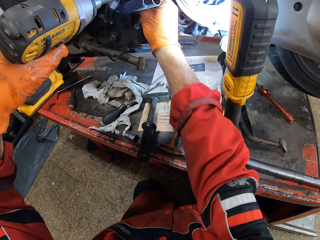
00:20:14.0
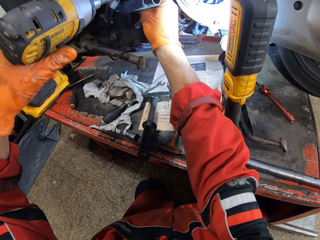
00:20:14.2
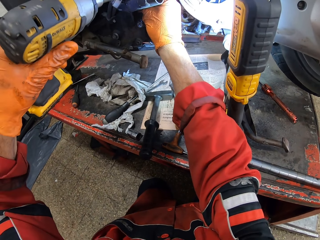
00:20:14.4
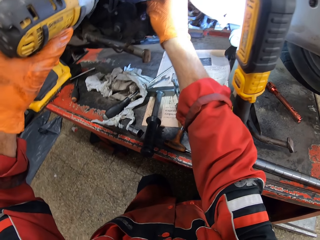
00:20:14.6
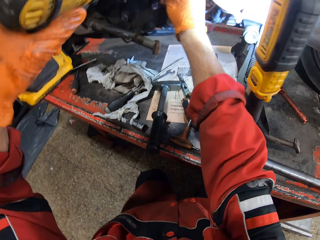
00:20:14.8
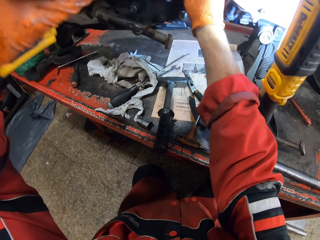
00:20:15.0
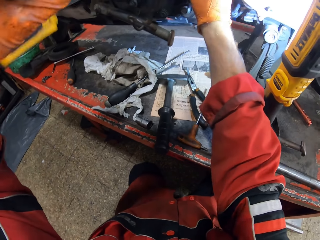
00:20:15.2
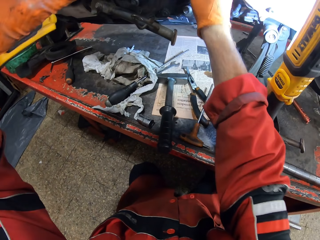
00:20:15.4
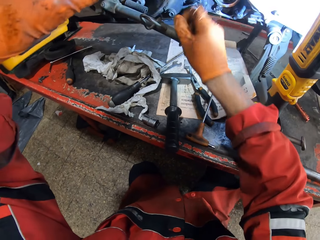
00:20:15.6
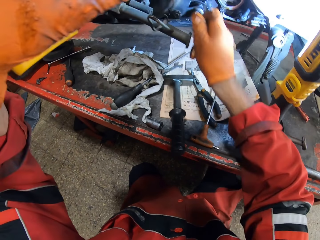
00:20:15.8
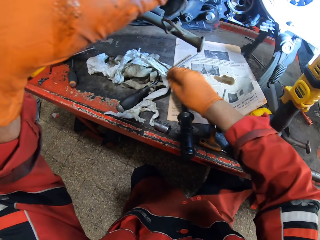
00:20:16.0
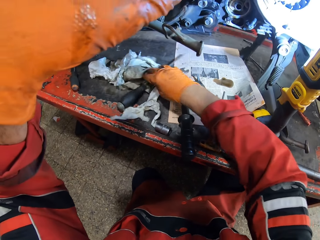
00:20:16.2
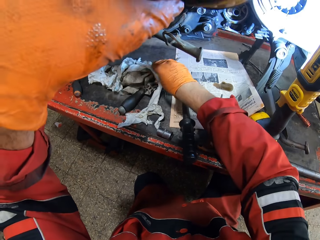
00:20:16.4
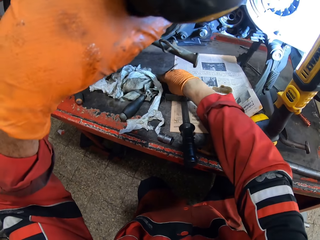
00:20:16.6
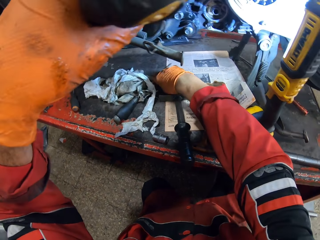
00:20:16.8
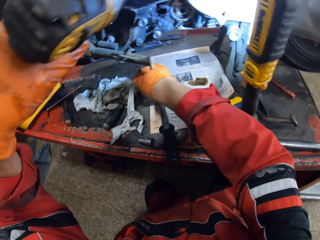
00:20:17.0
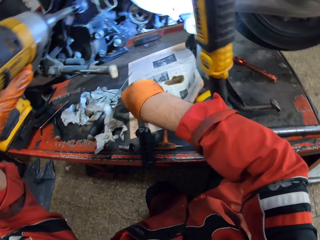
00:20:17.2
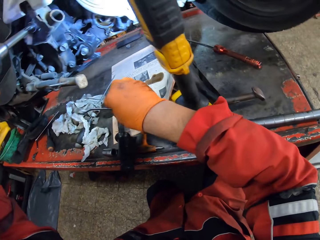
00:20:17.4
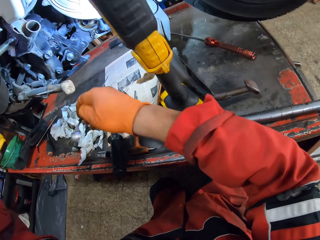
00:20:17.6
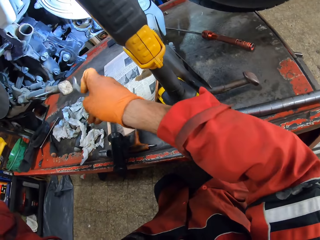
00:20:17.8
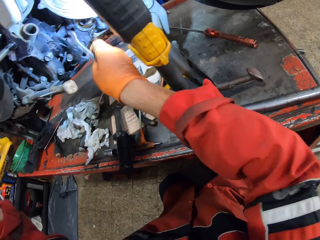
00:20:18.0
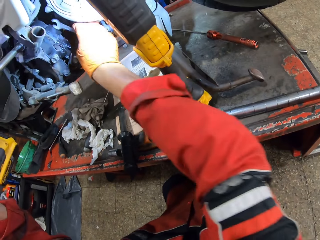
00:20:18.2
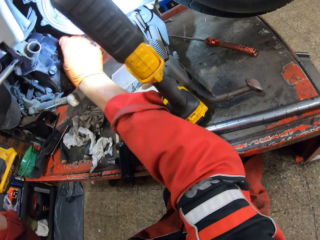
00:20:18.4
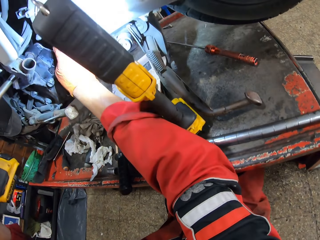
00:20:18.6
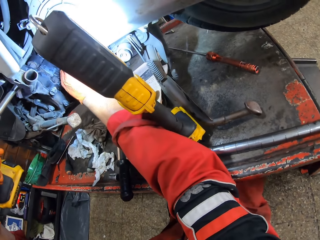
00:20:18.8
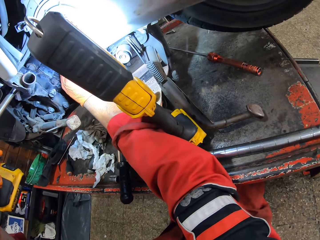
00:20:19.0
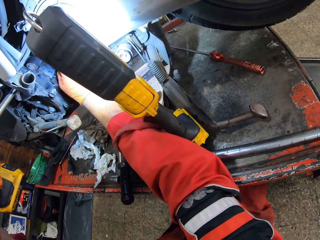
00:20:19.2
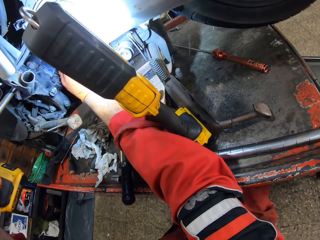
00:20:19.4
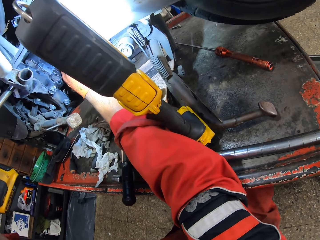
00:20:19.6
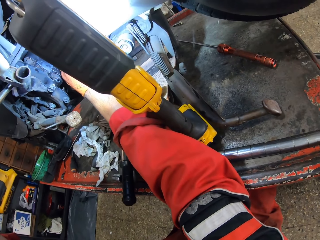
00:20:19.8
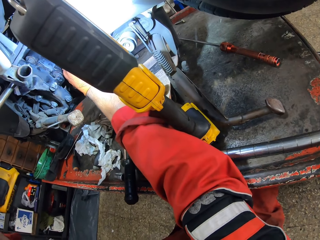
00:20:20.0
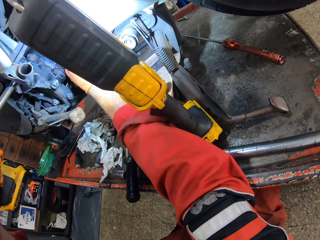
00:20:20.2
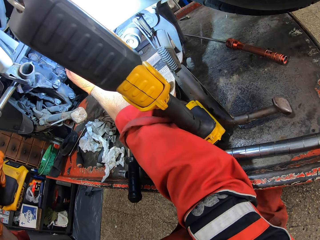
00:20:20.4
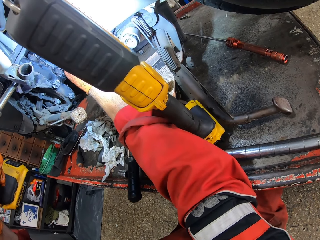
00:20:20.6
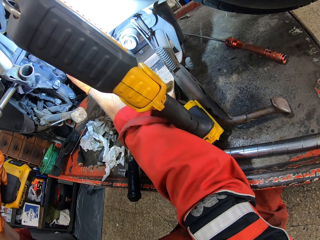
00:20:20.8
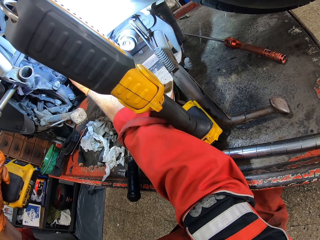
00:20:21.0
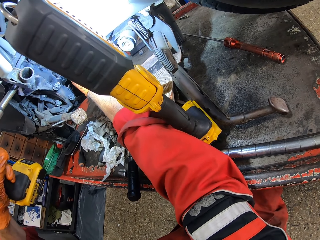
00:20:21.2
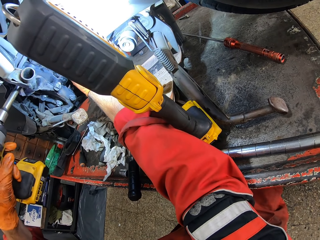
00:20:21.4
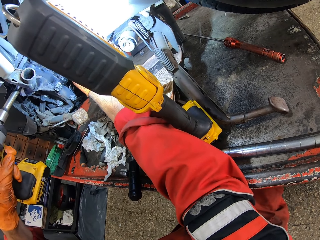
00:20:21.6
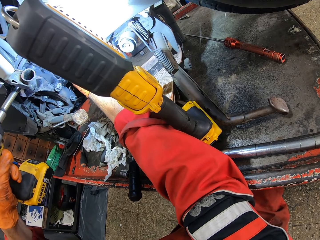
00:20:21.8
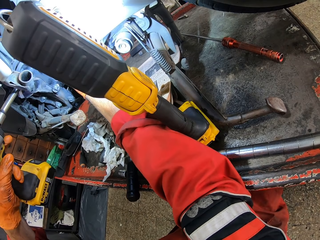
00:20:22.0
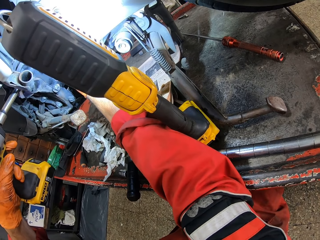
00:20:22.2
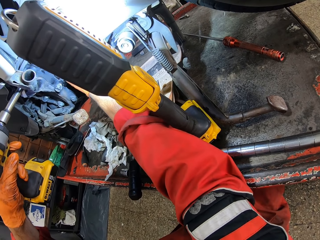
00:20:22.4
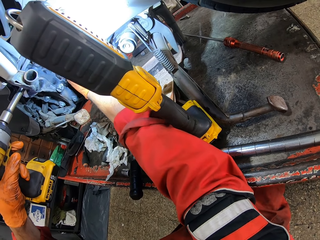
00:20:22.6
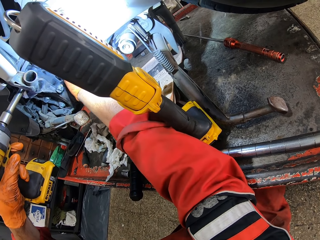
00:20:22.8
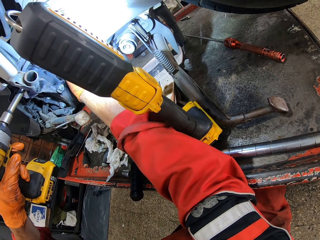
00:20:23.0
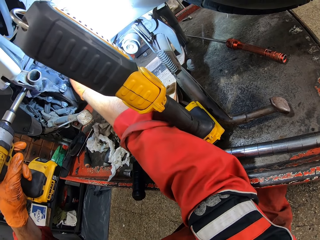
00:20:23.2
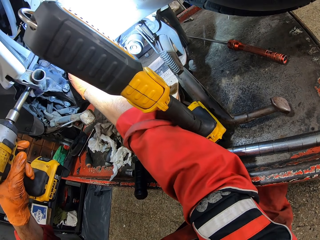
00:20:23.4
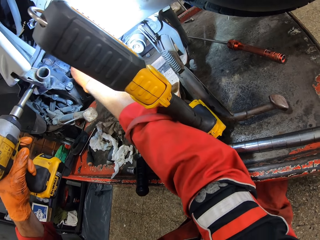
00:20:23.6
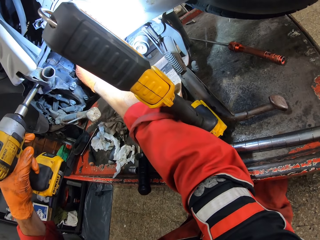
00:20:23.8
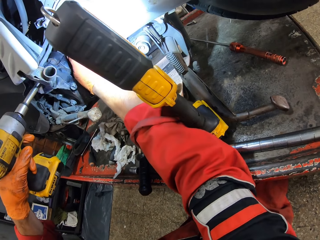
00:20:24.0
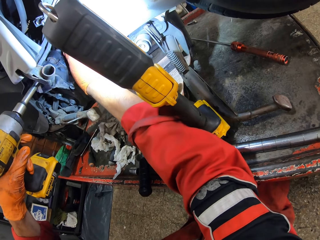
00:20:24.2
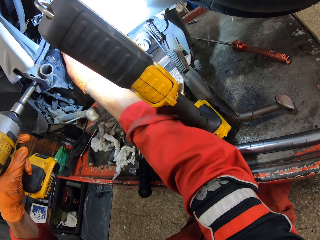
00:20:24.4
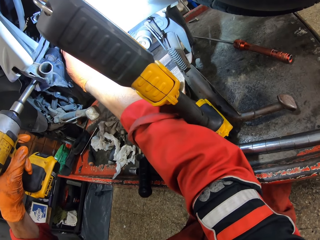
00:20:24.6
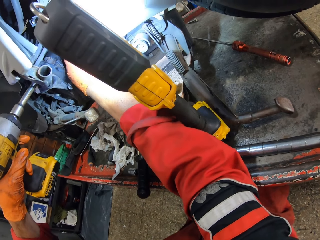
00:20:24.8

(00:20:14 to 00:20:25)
The camera wearer picks up a ring spanner from the workbench with his right hand. He screws with the ring spanner.

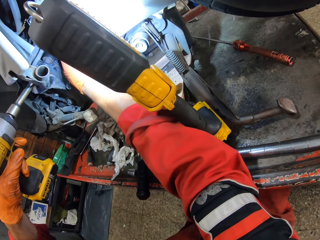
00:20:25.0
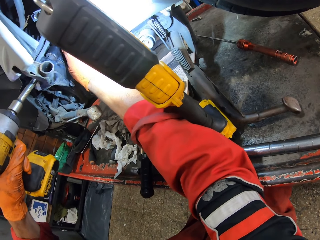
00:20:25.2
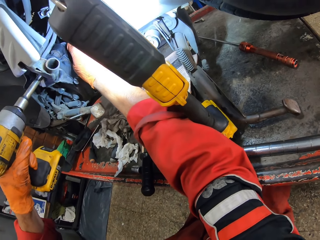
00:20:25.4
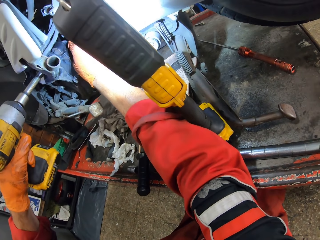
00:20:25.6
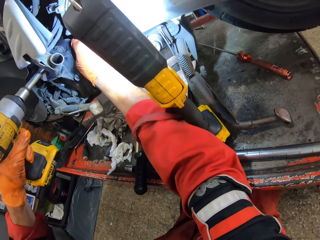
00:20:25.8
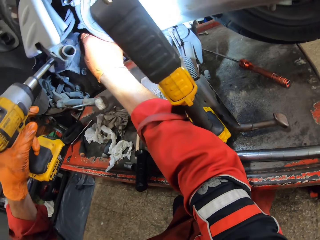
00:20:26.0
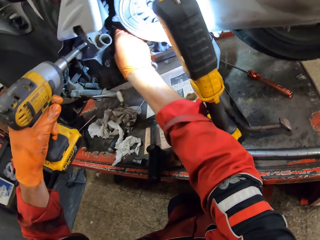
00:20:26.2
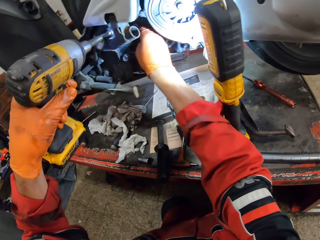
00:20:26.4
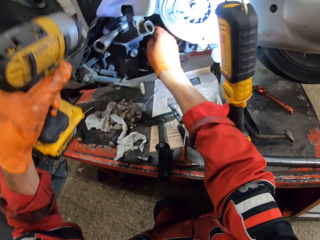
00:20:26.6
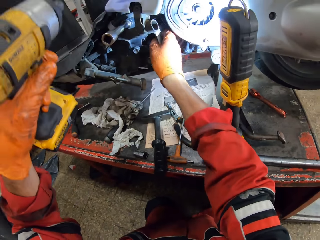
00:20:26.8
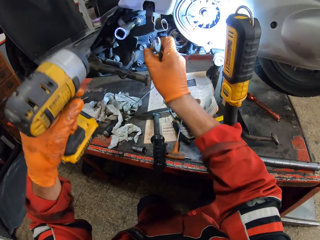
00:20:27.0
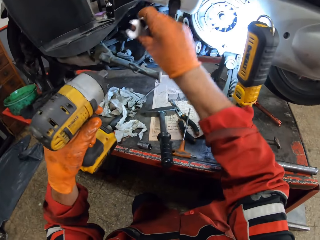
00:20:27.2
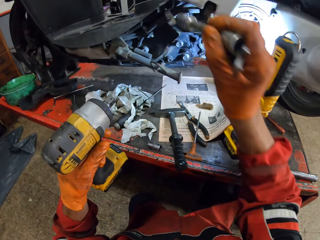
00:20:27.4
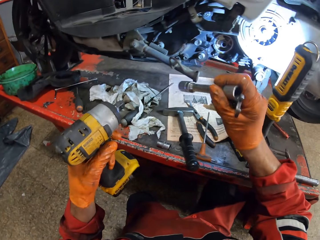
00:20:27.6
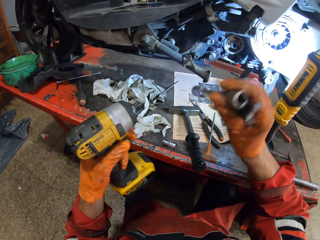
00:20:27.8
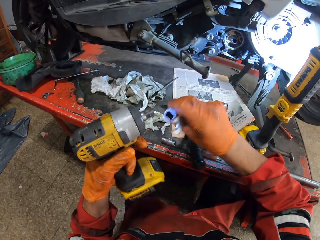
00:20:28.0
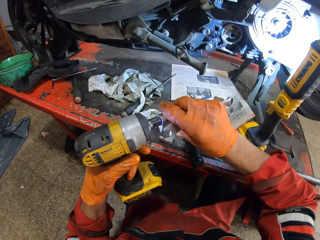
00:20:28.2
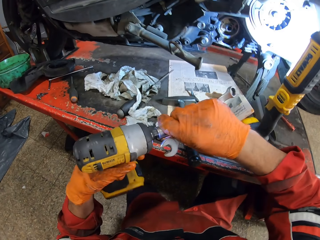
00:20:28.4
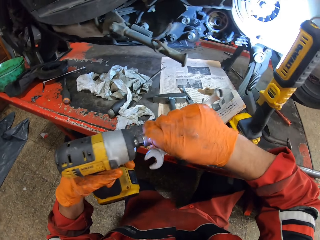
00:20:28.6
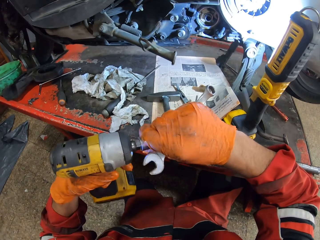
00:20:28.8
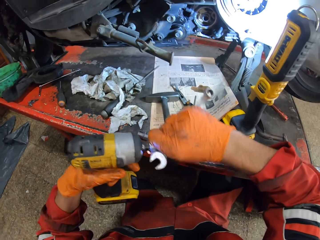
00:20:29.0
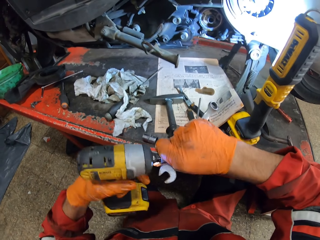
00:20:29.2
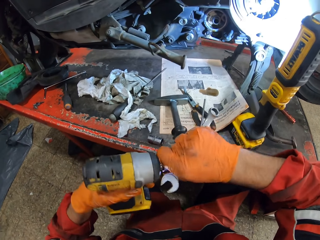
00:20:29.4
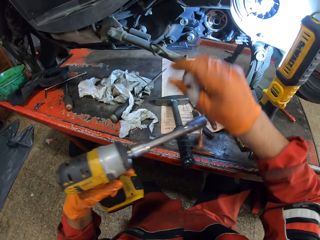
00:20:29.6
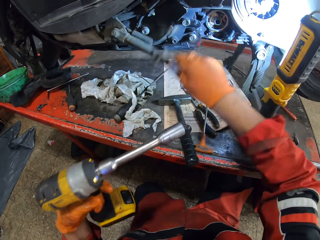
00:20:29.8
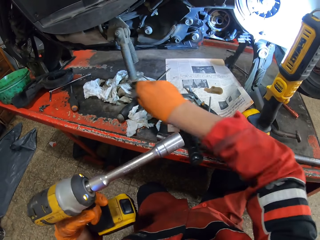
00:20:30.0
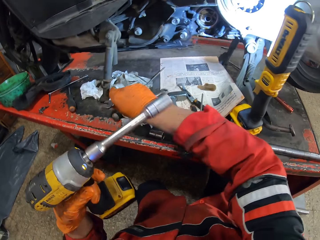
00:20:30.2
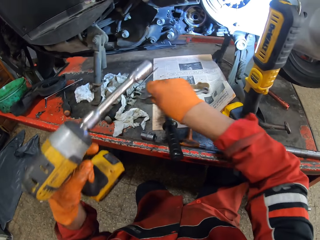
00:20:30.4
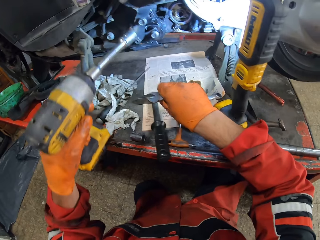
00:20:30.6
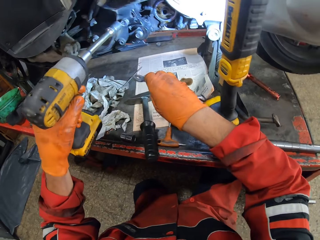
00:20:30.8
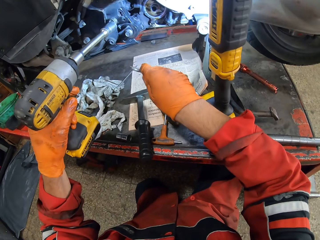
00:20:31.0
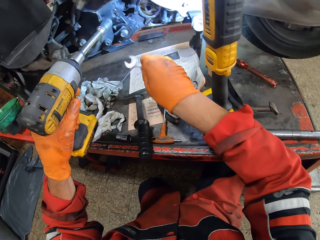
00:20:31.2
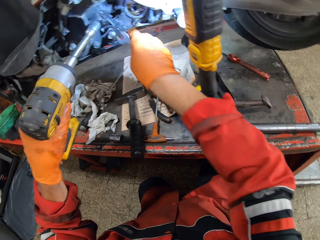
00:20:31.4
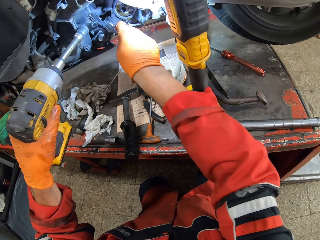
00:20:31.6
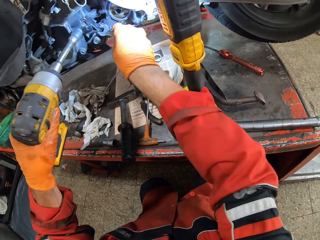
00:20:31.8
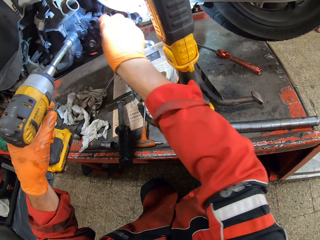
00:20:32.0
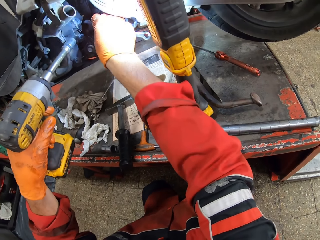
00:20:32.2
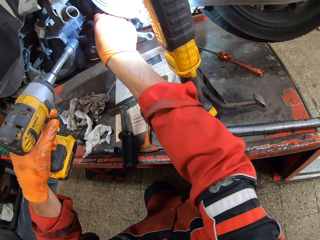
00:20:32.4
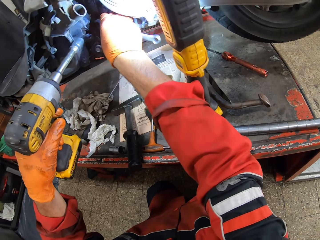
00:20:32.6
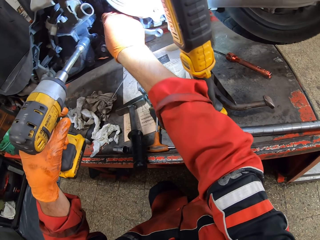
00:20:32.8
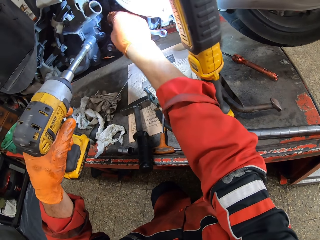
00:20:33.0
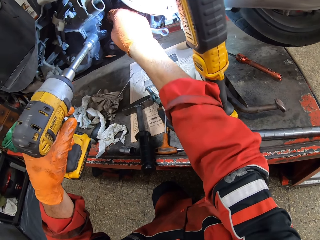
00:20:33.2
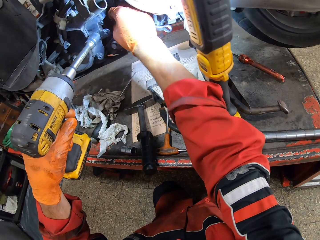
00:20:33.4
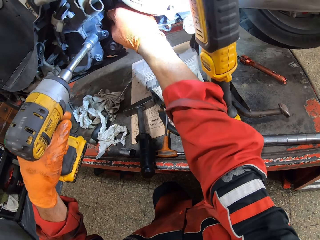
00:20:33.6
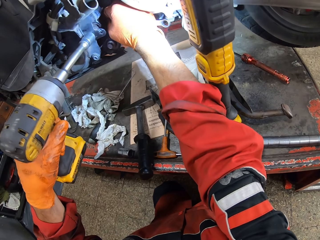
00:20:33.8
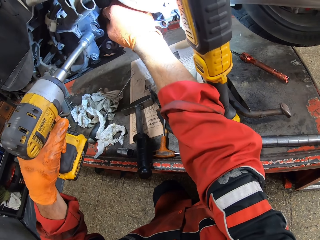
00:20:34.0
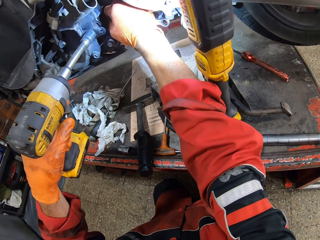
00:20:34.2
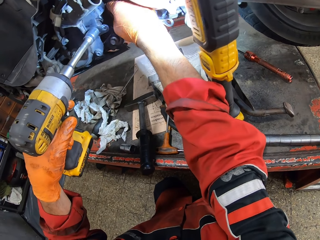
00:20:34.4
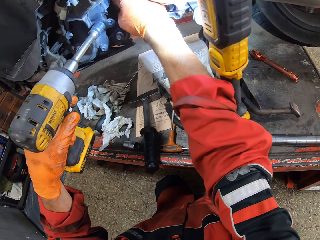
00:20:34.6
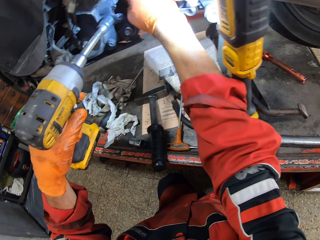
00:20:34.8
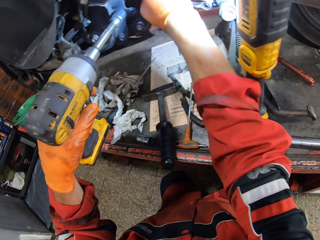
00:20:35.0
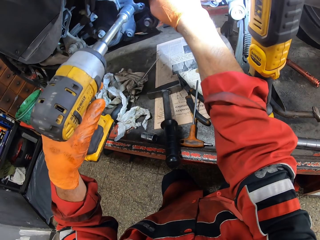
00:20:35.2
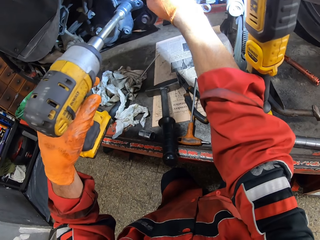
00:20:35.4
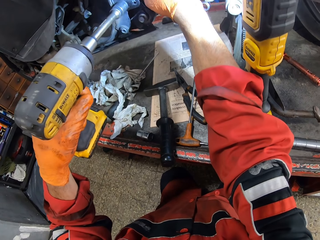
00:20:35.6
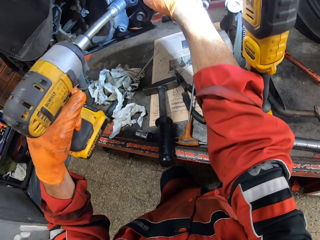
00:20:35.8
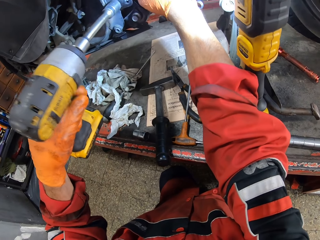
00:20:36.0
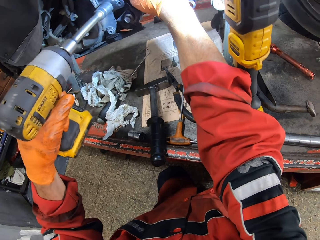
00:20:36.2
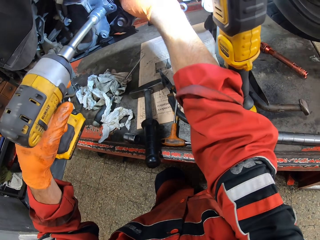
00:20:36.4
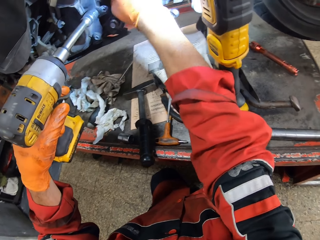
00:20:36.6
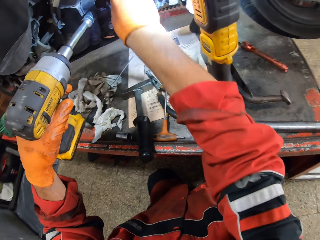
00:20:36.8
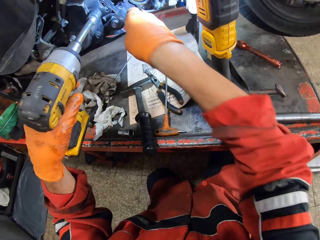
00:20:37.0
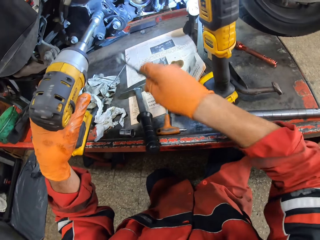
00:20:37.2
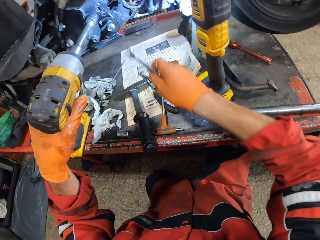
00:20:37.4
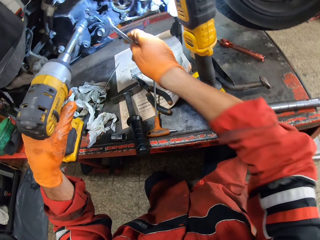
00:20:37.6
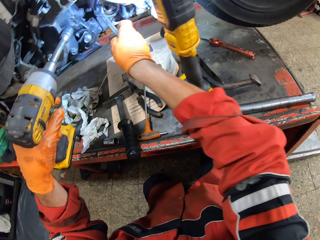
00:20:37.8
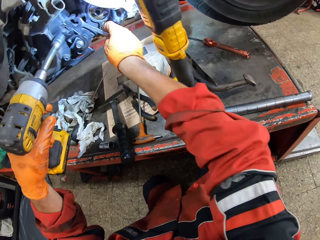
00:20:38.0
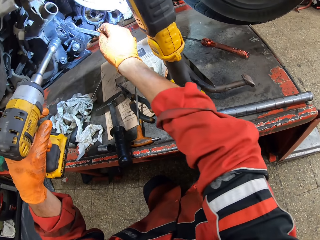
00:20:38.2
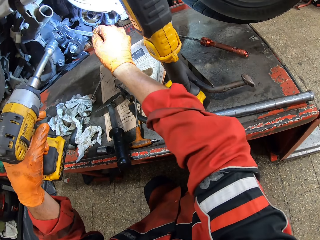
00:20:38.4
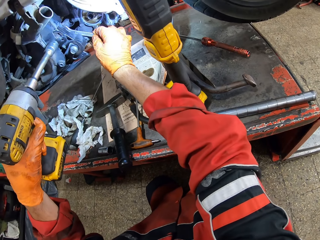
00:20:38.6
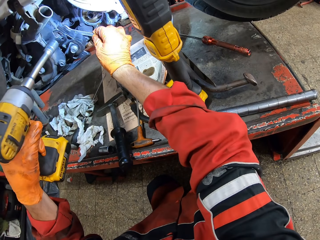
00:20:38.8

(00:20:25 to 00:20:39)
The camera wearer removes a bit holder from a hole on the motorcycle with his right hand. He fixes the bit holder to the electric screwdriver. He adjusts the motorcycle brake with his right hand. He fixes the electric screwdriver on a bolt with his left hand. He fixes the ring spanner on a bolt with his right hand. He screws a bolt with the electric screwdriver. He screws a bolt with the ring spanner.
